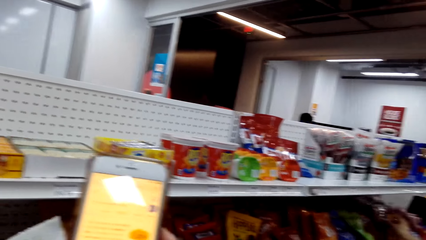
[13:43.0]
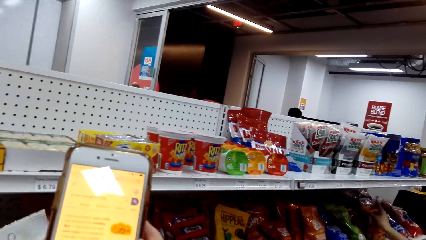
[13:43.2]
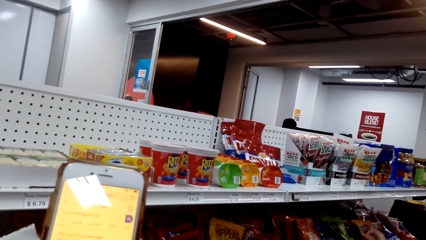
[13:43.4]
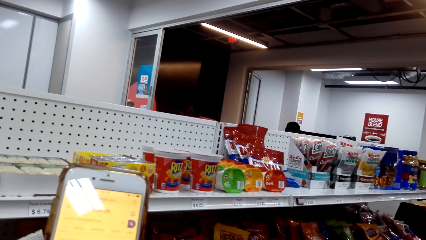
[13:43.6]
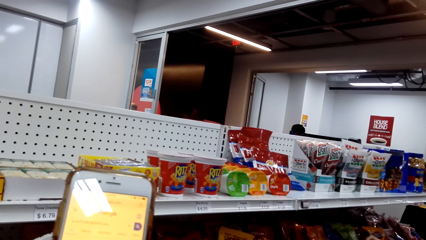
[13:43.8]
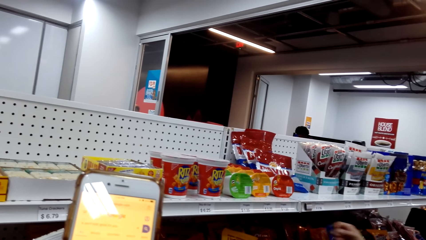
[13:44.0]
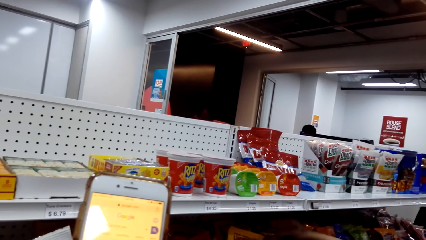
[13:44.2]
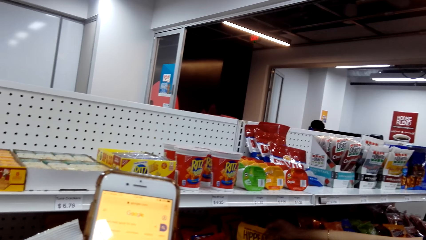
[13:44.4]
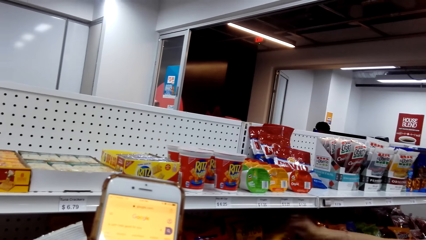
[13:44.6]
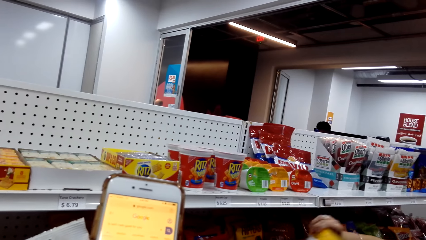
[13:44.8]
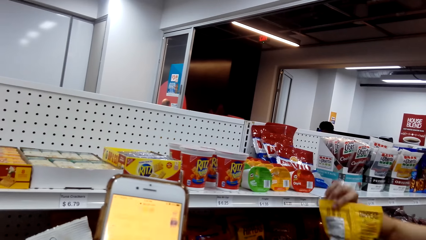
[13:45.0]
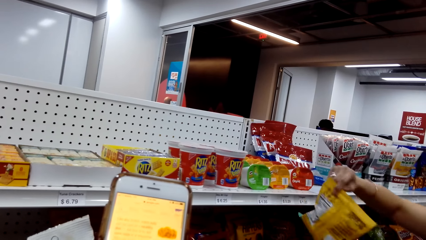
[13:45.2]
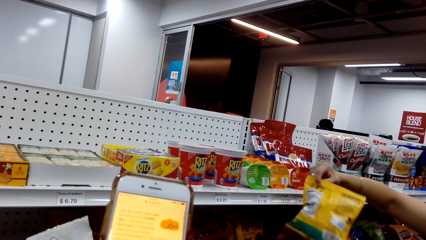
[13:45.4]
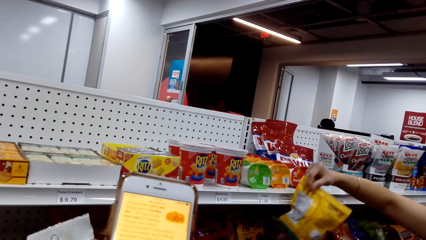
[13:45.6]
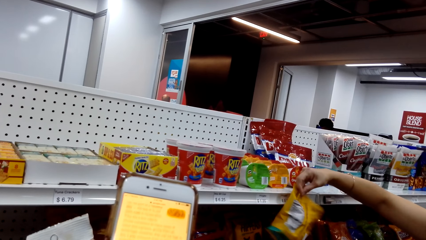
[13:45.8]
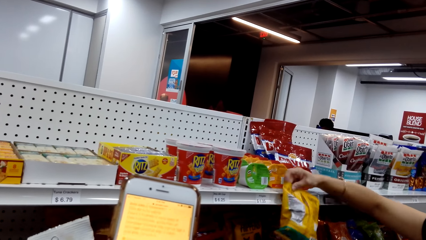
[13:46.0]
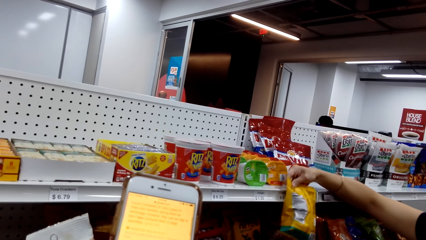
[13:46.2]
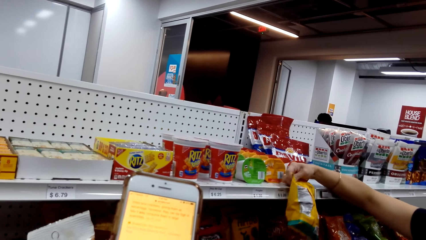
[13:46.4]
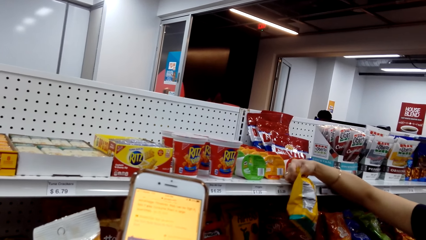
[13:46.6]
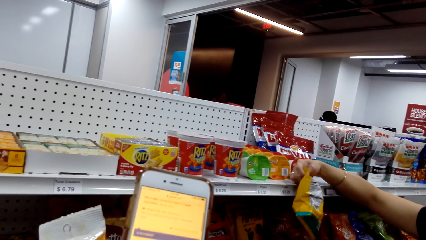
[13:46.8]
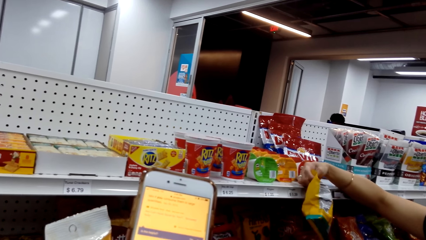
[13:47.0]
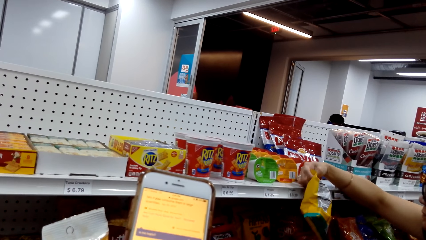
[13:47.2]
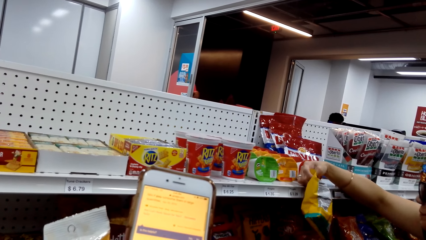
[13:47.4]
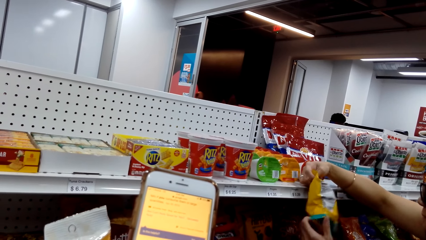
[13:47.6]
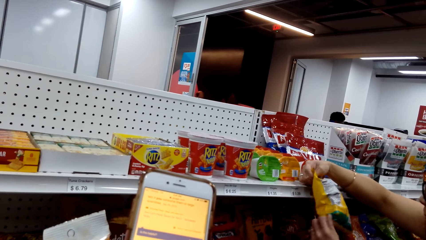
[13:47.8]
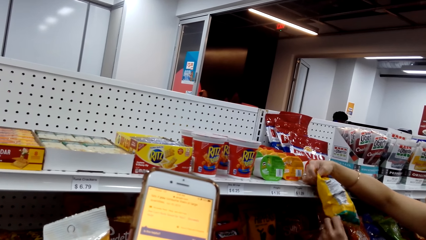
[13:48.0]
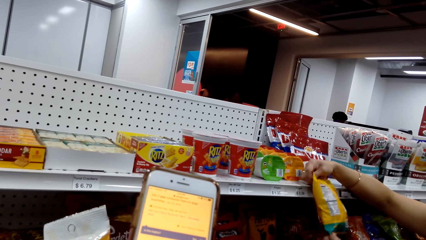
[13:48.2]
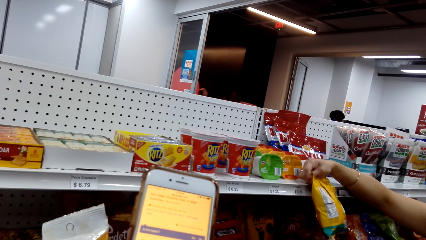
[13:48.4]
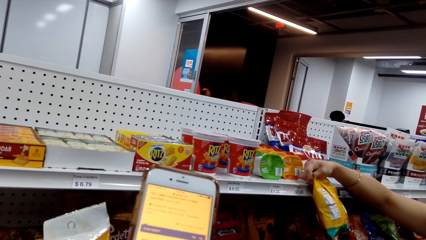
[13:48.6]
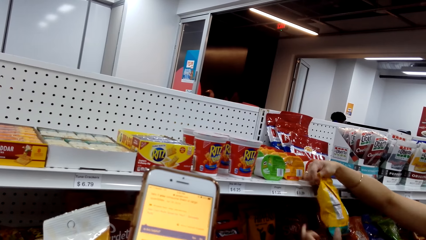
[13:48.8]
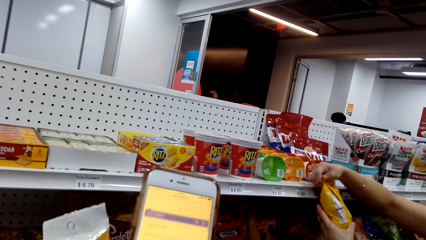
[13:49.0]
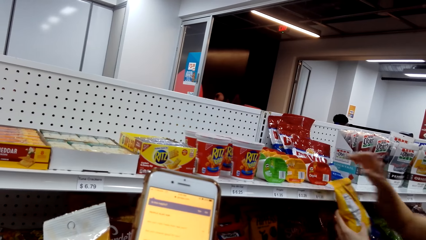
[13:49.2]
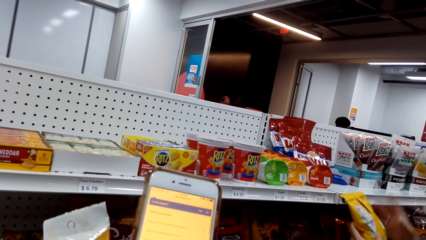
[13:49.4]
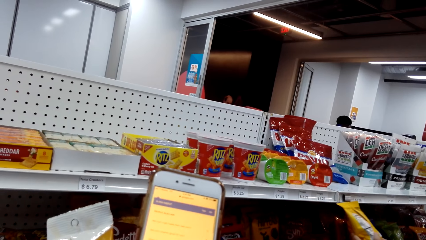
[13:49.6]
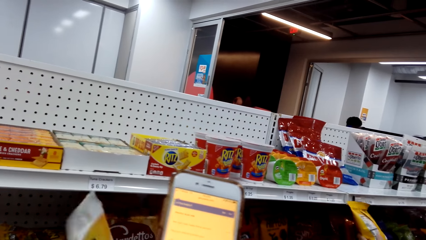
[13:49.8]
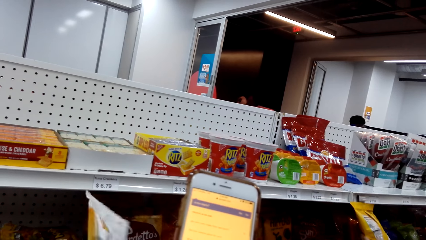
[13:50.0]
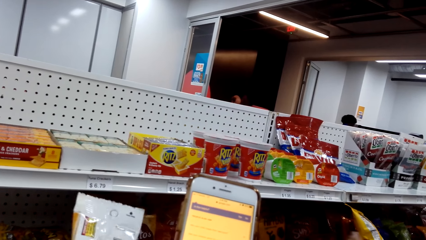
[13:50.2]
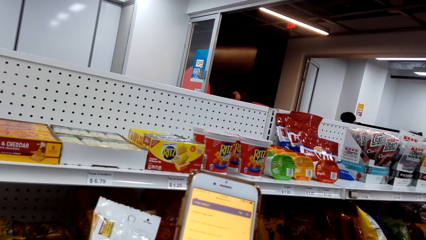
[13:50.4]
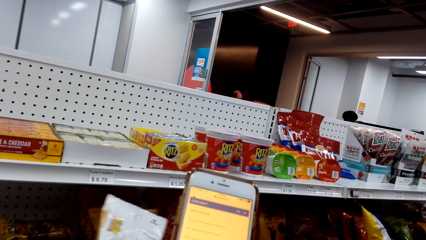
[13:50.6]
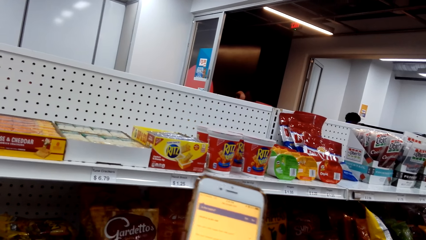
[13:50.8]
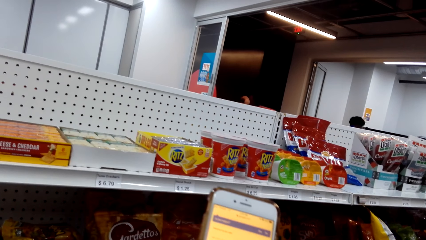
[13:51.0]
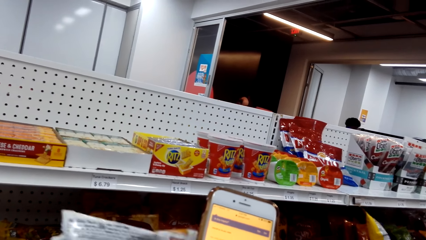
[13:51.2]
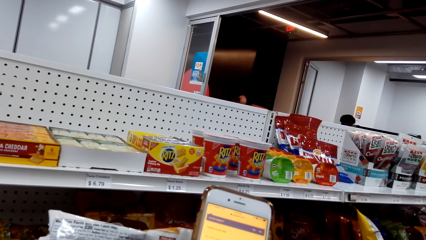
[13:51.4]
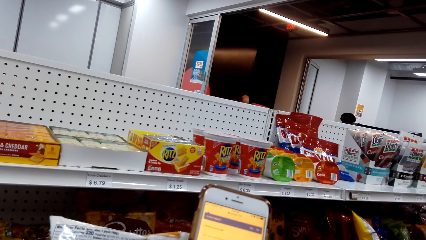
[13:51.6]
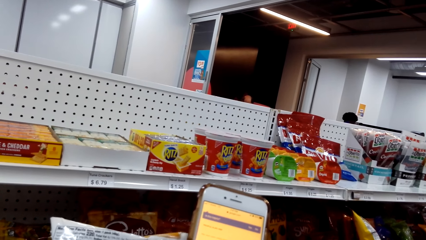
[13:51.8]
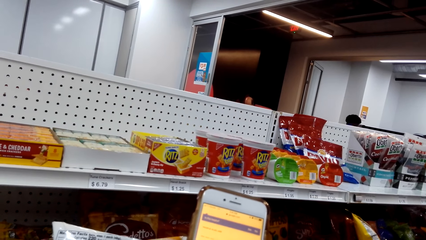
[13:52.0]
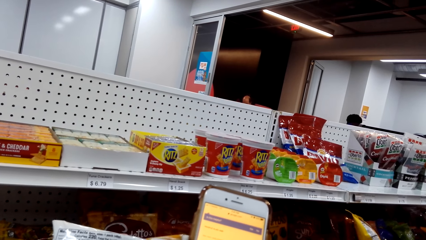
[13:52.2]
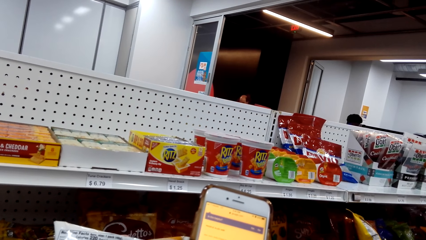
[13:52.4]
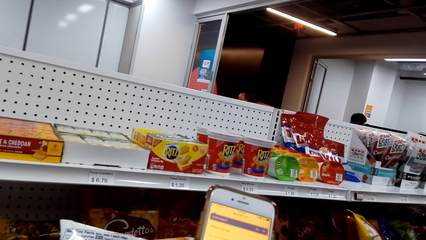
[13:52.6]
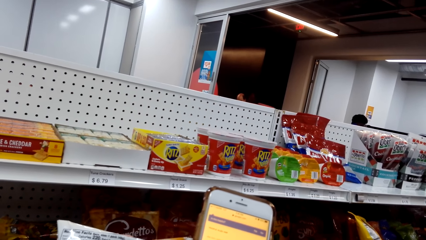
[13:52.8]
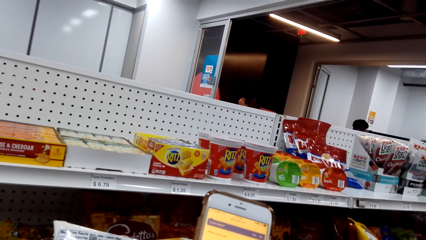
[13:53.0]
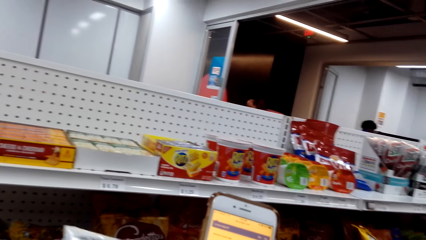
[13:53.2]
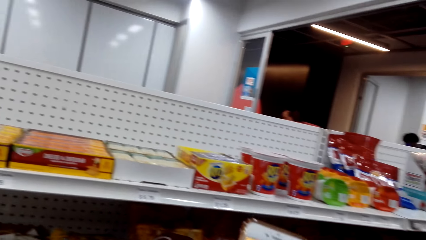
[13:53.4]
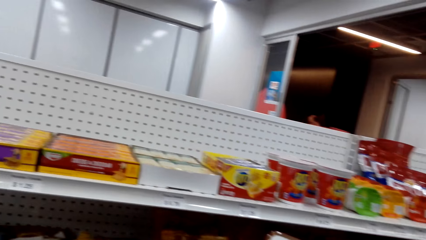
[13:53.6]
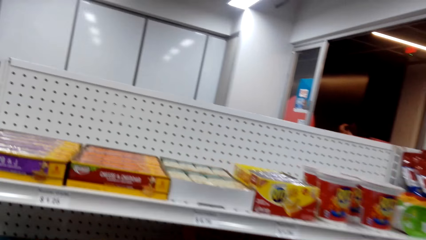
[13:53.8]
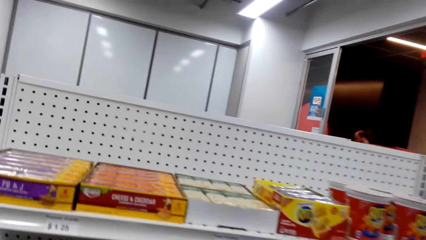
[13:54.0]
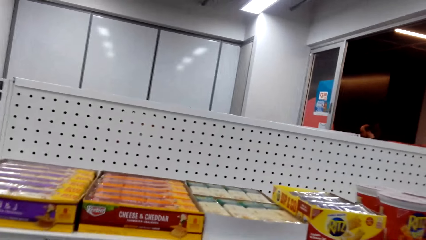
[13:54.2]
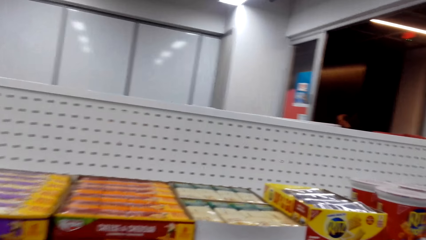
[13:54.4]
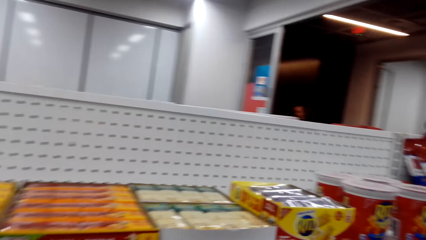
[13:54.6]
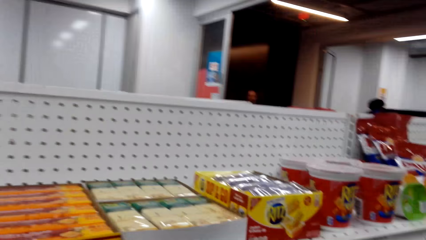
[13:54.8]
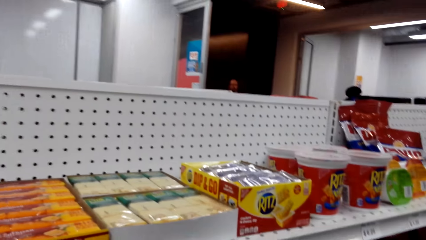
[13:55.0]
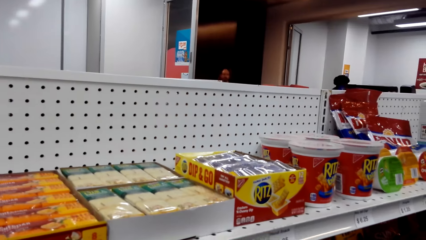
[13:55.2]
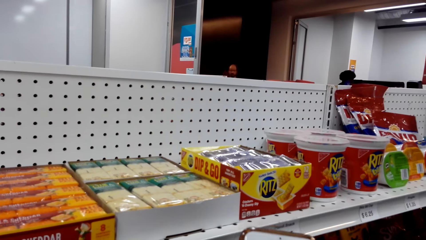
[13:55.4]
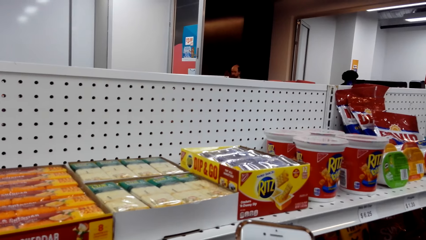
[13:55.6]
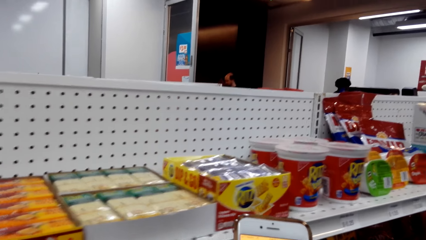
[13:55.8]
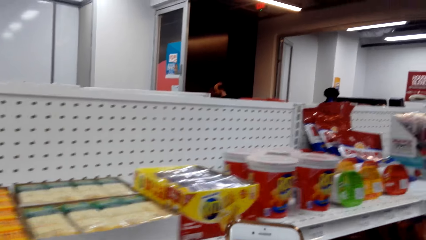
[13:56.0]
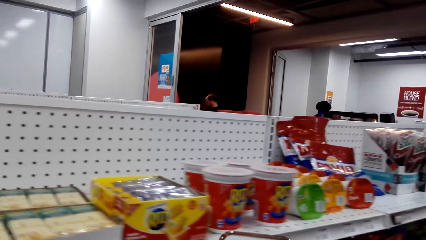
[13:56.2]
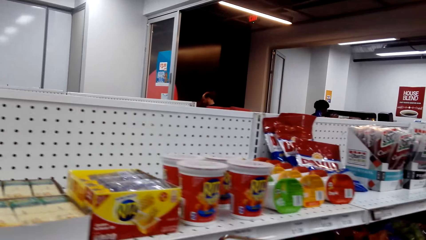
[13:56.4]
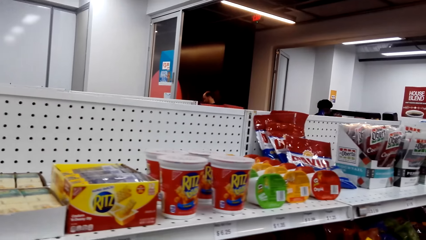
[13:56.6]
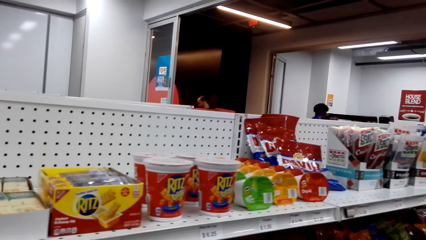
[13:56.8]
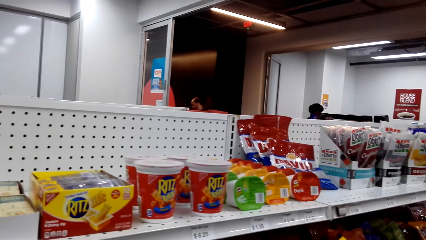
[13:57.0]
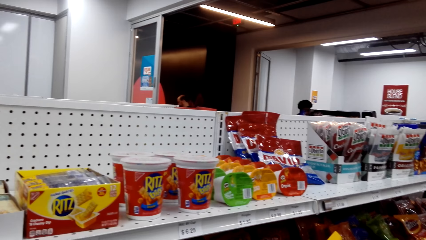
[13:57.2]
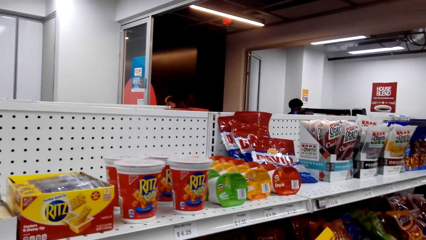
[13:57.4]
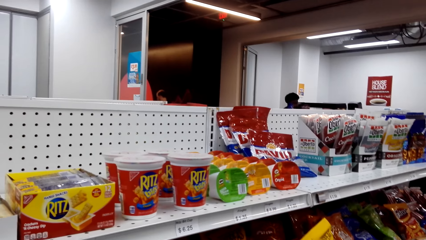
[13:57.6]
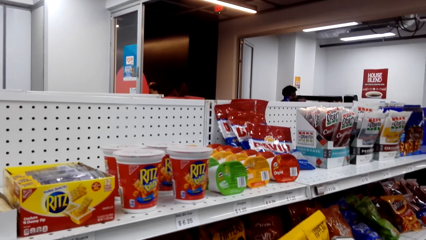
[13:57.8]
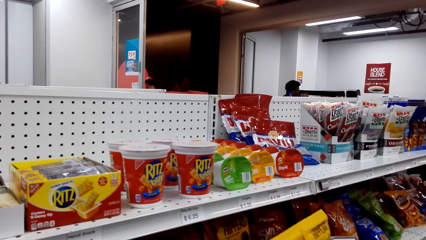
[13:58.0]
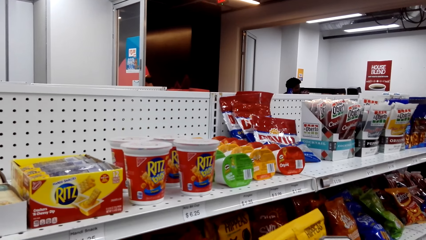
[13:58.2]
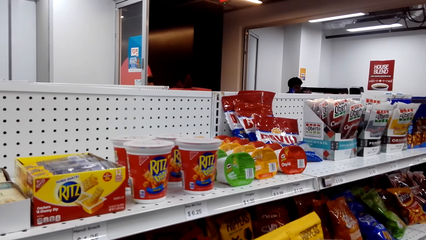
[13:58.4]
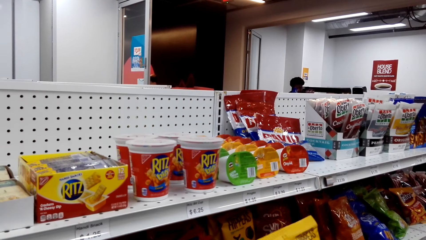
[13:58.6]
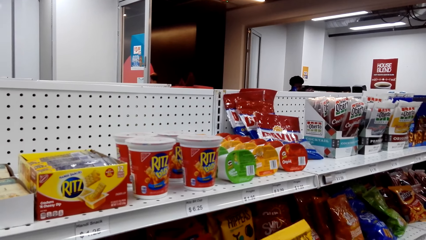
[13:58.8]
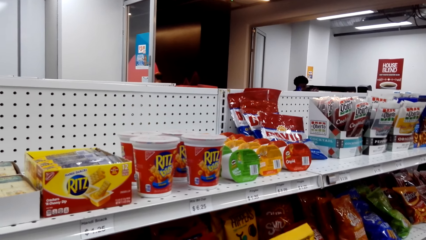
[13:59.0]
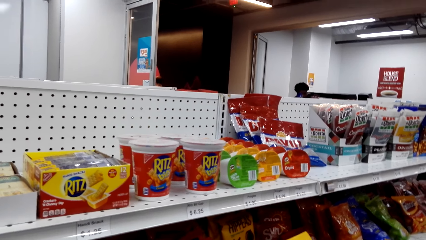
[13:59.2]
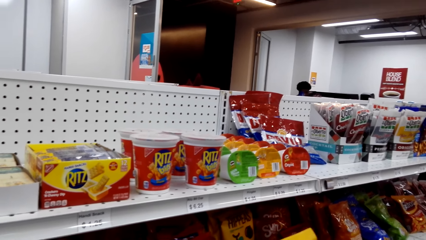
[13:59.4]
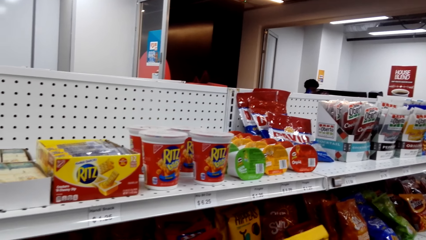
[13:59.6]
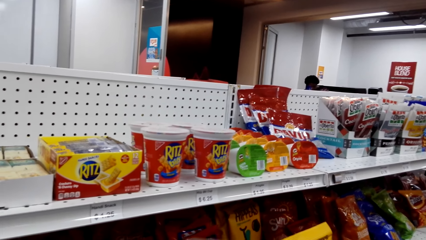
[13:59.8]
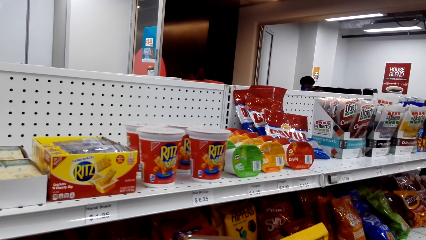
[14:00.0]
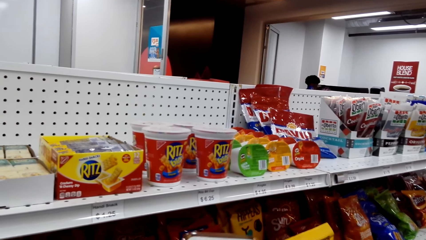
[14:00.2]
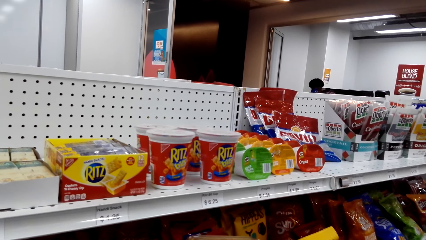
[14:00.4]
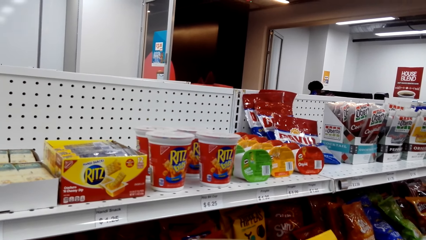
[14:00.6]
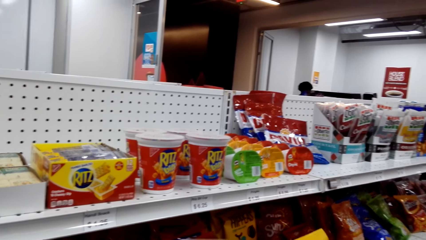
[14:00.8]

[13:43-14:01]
A woman holds a packet. The woman lifts a corn nut. The camera wearer looks around the shelves. They look at items on the shelves.
